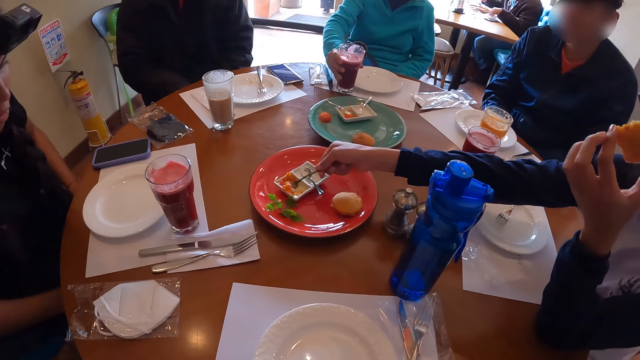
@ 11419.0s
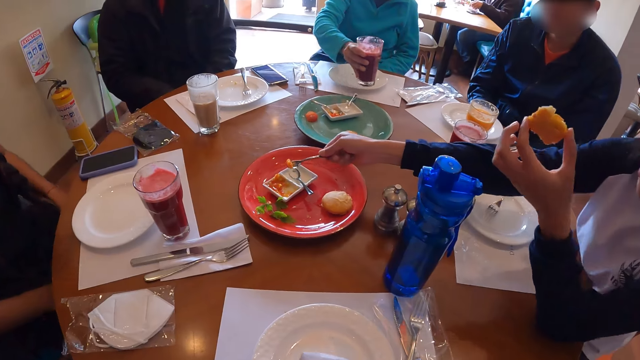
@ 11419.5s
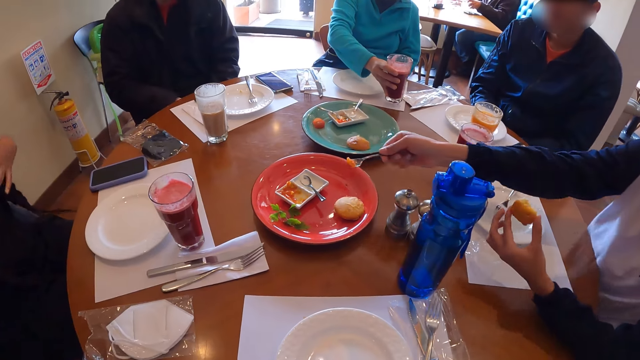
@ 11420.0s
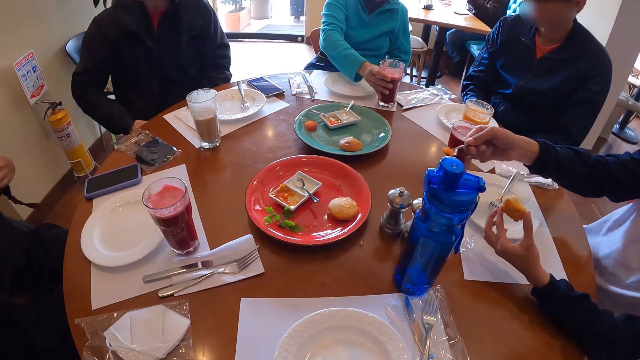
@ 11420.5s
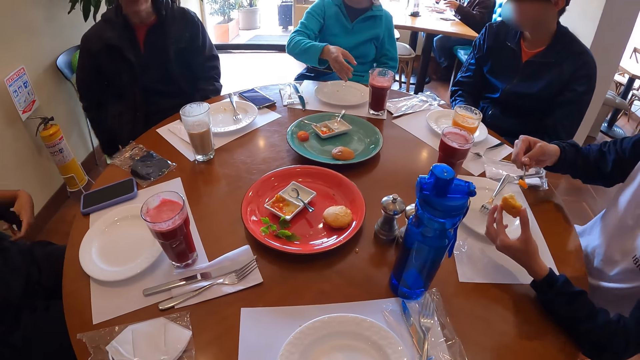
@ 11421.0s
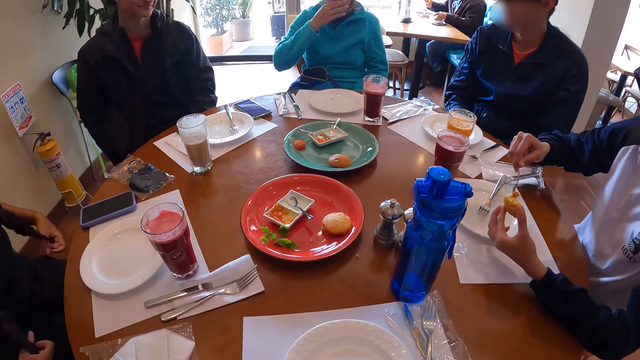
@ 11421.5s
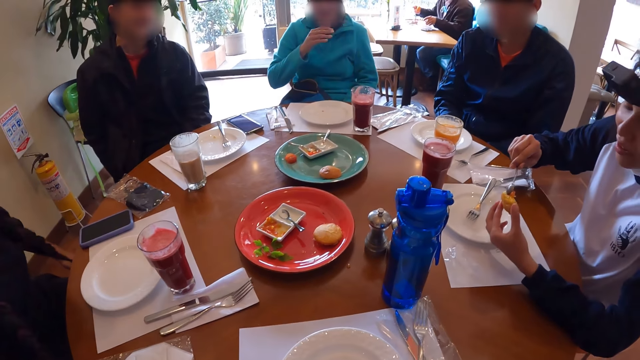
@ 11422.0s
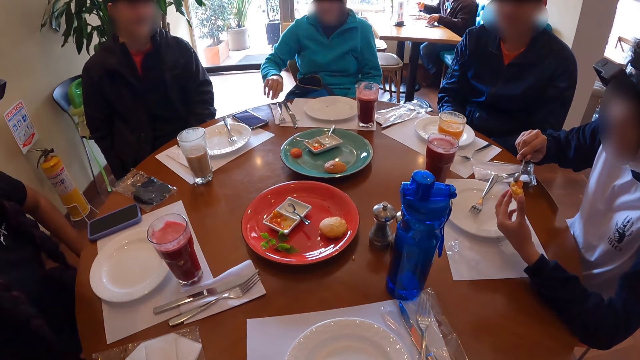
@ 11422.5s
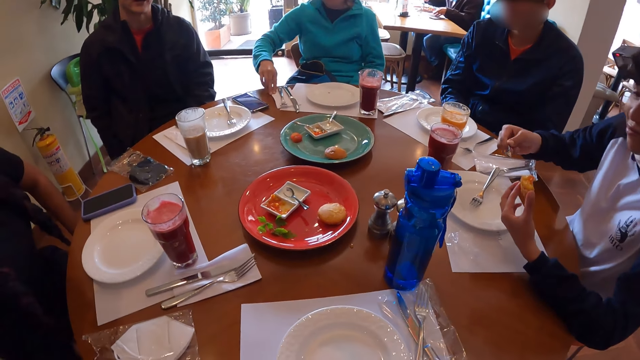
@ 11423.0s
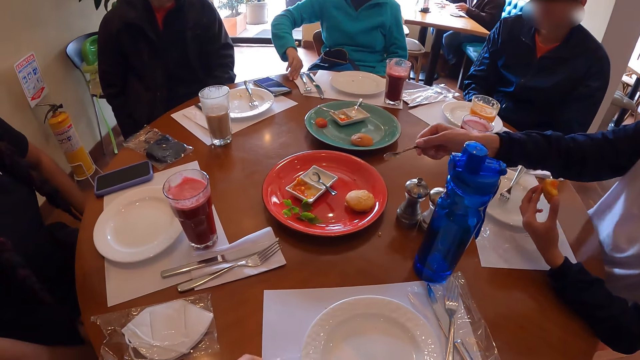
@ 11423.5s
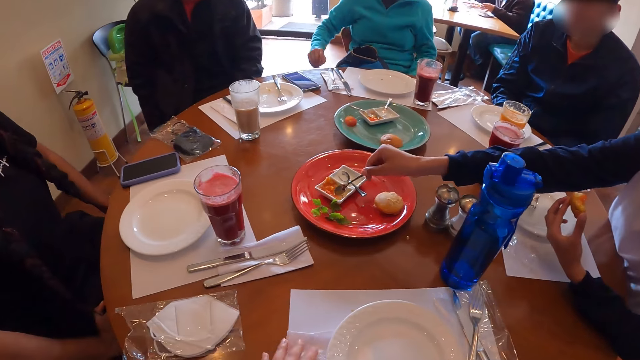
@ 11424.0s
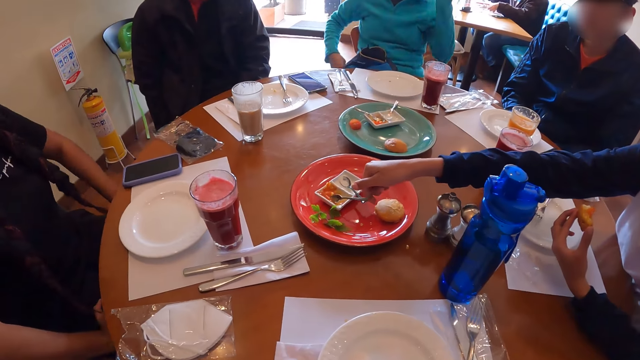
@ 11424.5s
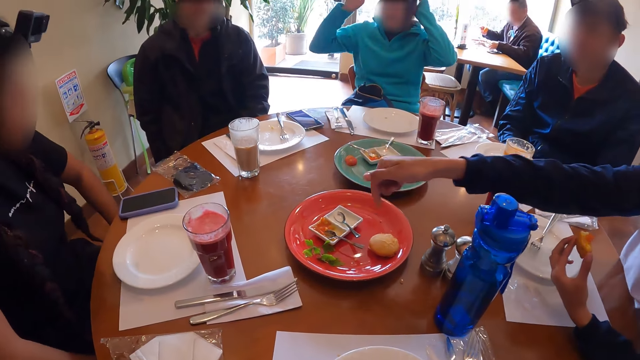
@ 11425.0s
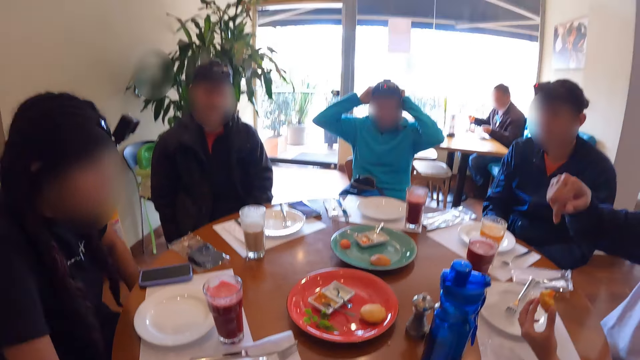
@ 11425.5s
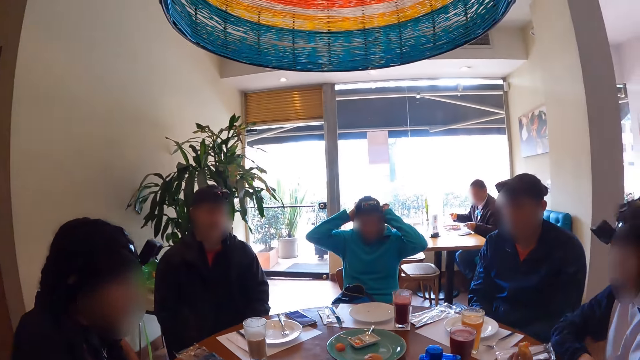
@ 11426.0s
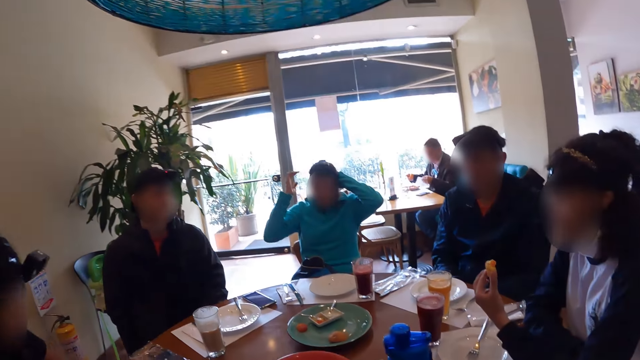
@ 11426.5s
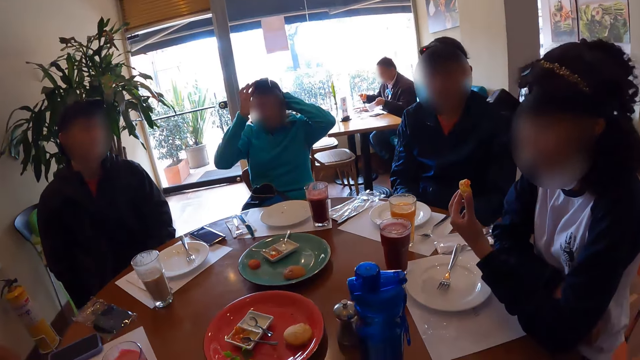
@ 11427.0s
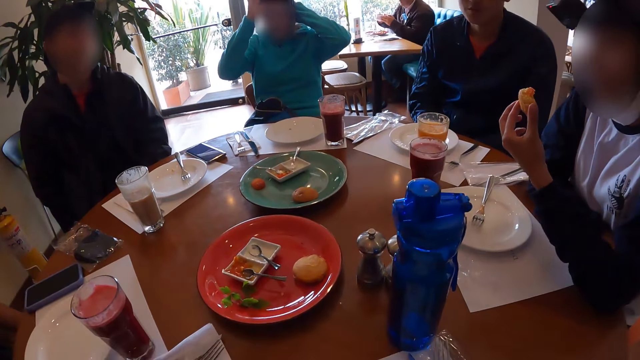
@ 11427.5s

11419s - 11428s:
A woman drops the glass of juice on the table mat with her right hand. Another woman spreads the jam on the bun in her left hand with the spoon in her right hand. The first woman touches her face with her right hand and wipes her right hand on the serviette on the table. The camera wearer places the serviette on a table mat on the table with her left hand. The other woman drops the spoon in the plate on the orange plate on the table with her right hand. The camera wearer looks around. The first woman moves her hands and adjusts the camera band on her head with her hands.

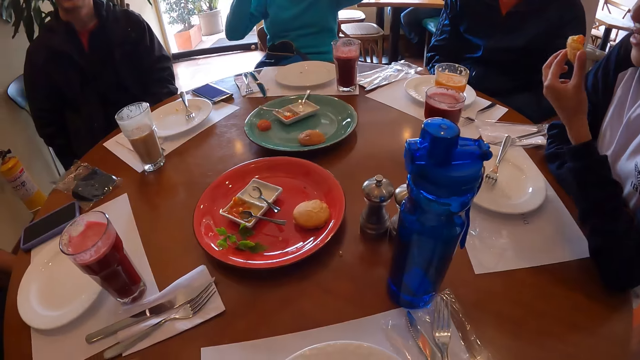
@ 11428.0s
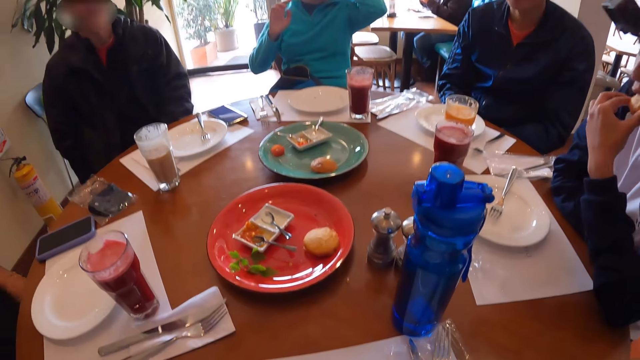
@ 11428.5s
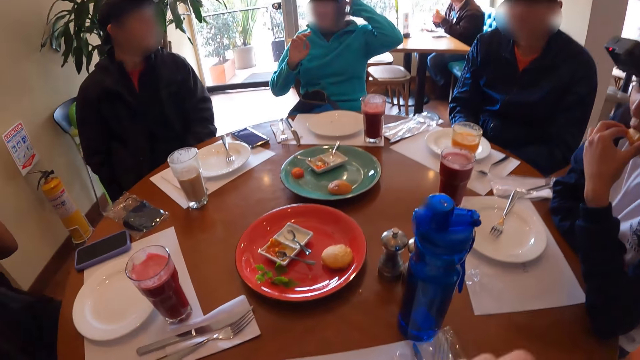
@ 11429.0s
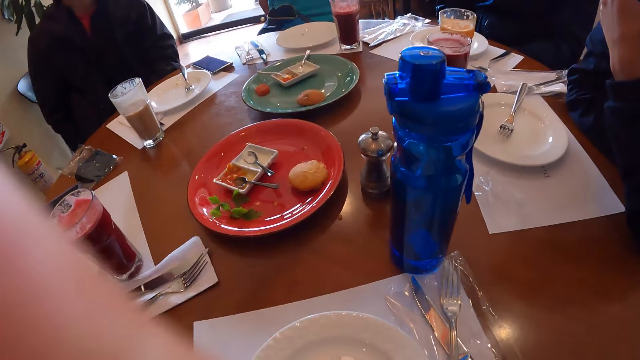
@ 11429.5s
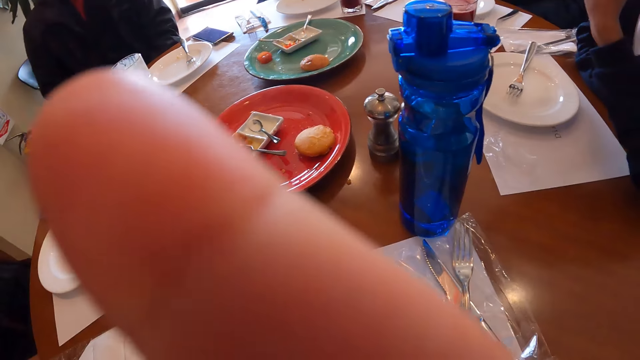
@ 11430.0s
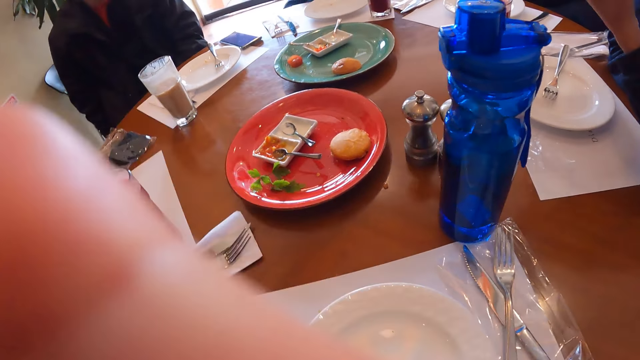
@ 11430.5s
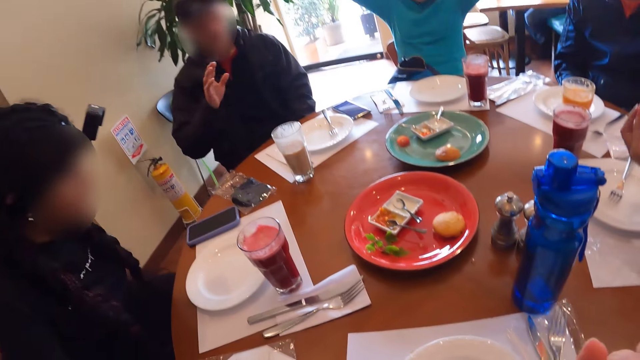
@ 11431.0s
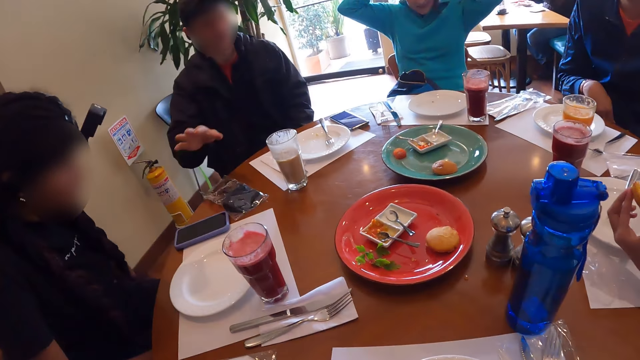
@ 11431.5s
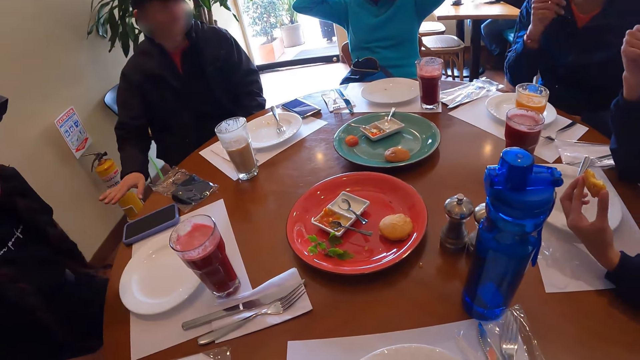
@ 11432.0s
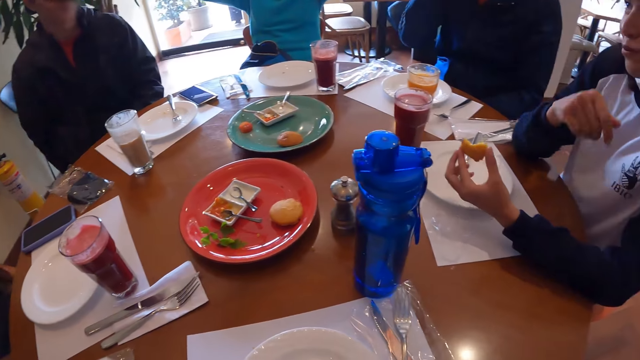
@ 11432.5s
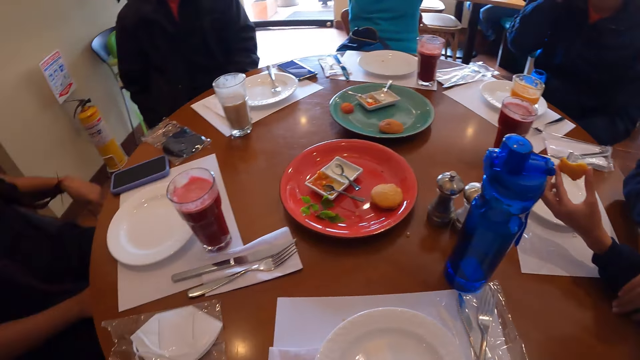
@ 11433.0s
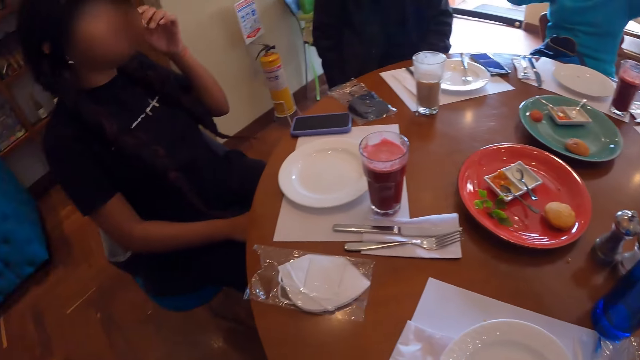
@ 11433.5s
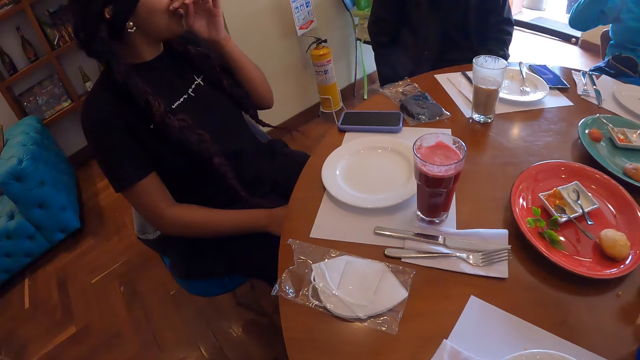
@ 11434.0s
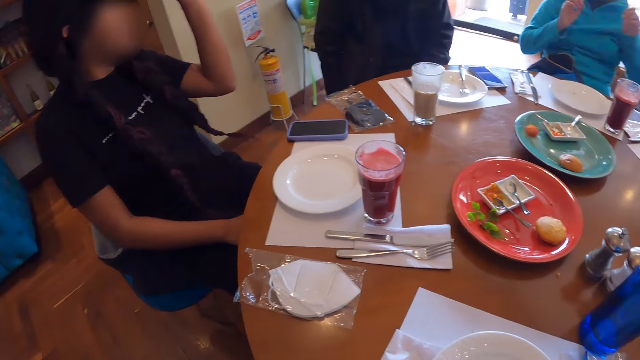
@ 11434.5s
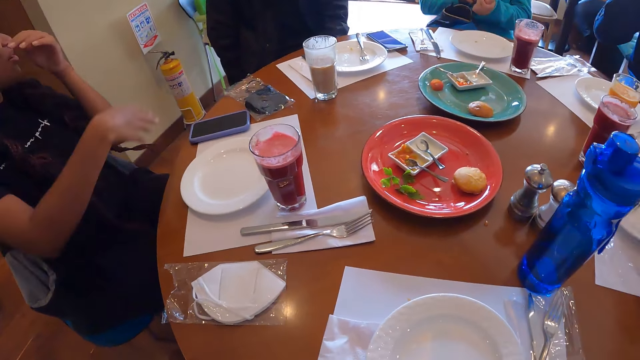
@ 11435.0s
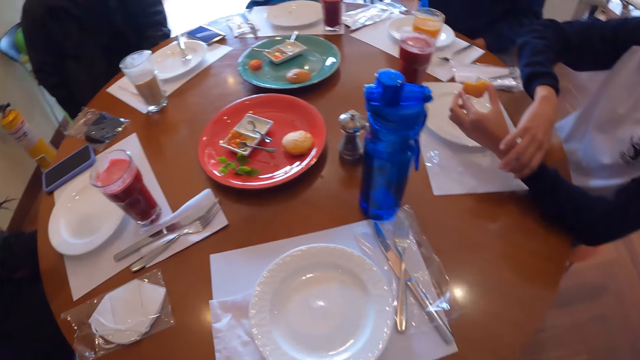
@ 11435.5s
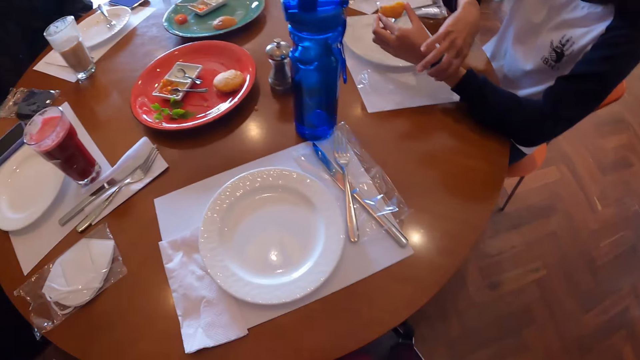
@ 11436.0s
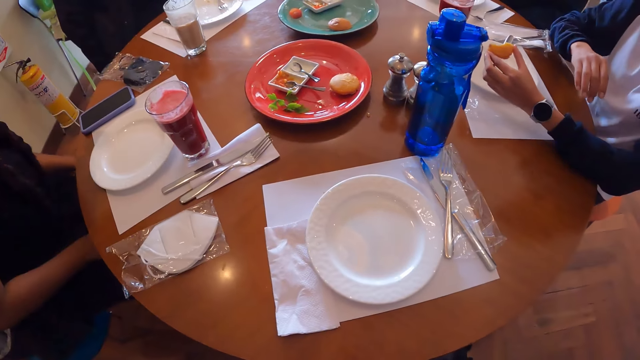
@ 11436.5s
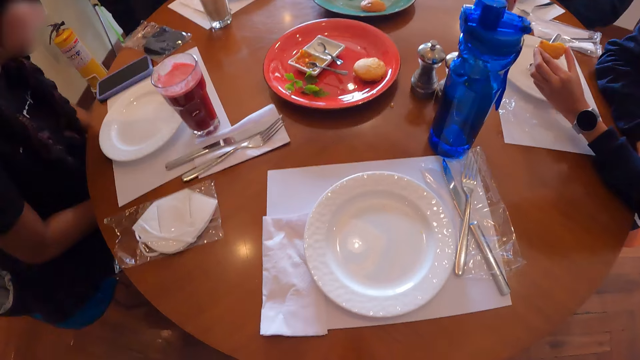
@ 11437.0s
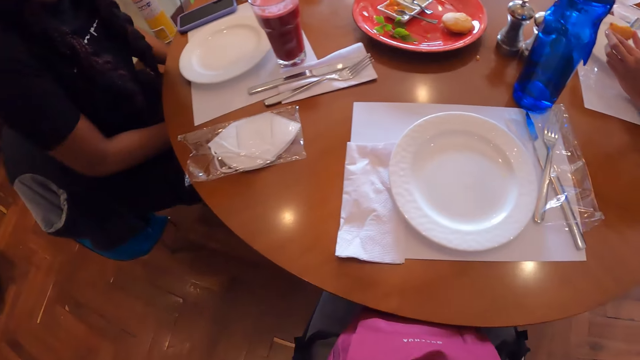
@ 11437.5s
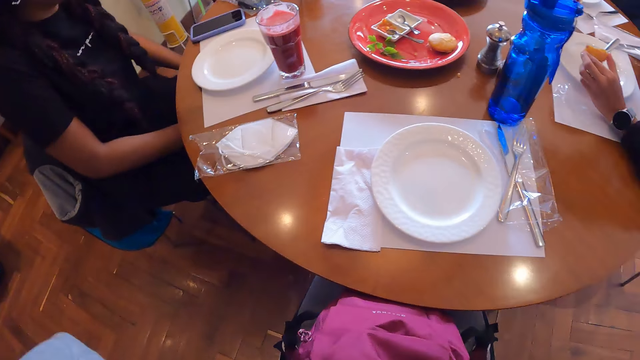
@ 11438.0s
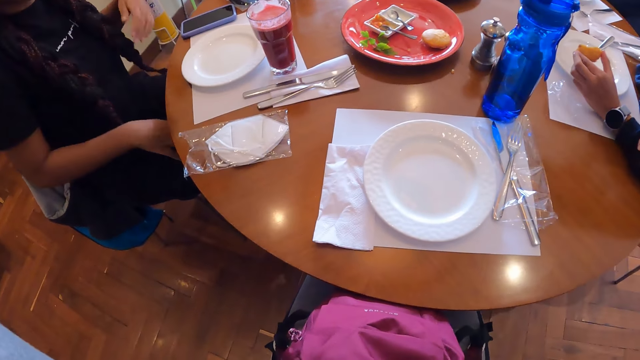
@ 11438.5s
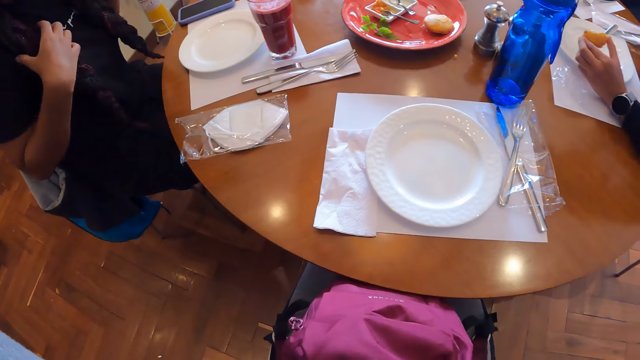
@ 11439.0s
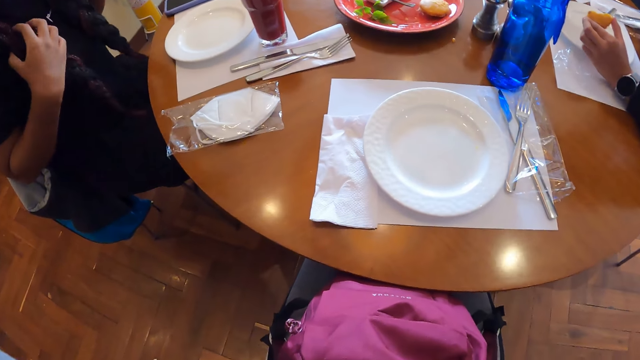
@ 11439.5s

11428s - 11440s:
A woman removes her right hand from the camera band on her hair. Another woman bites the bun in her left hand. The first woman places her right hand on the camera band on her head. The camera wearer touches her face with her right hand. She touches a camera. She looks around. A man touches his head. The first woman removes her hand from the camera band on her hair. The man places his hand on his head. The other woman adjusts a wrist watch on her left wrist with her right hand and places her right hand on the table. The man looks around. The camera wearer adjusts the camera on her head.
